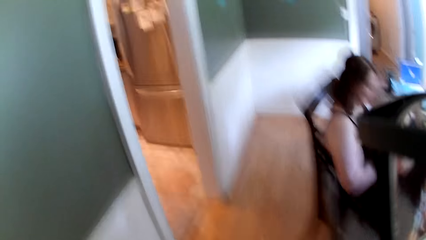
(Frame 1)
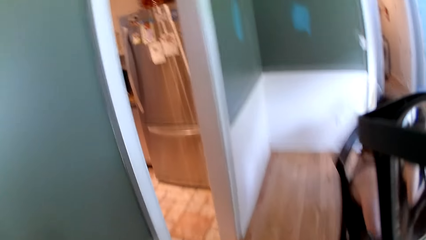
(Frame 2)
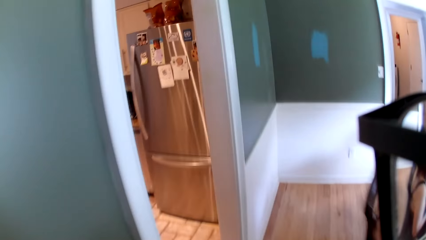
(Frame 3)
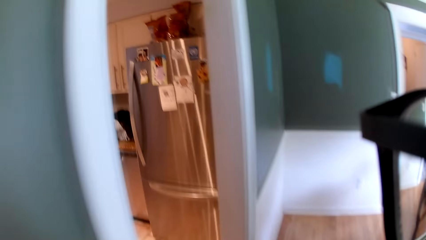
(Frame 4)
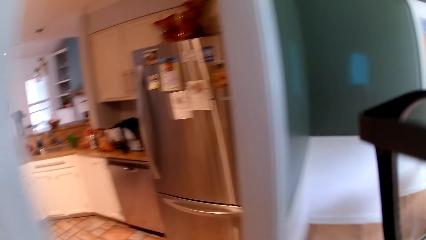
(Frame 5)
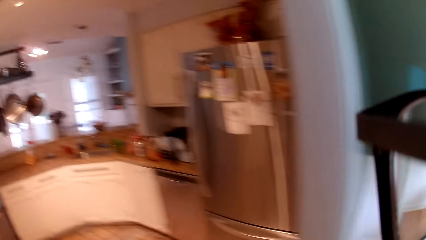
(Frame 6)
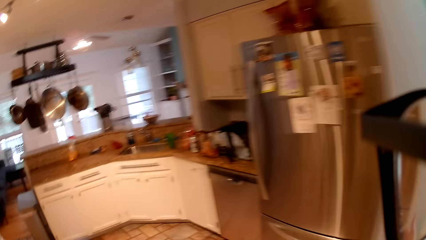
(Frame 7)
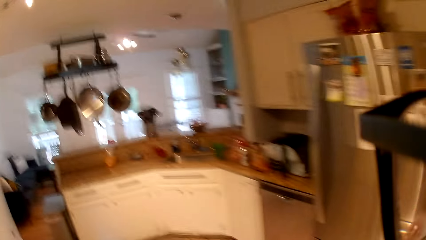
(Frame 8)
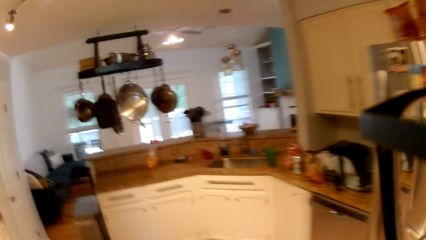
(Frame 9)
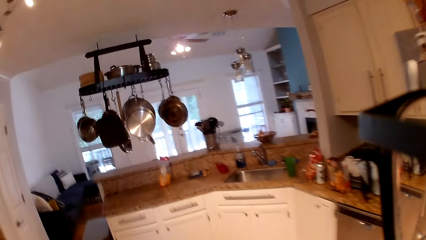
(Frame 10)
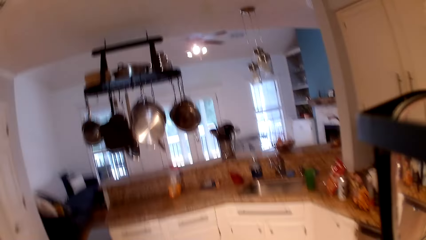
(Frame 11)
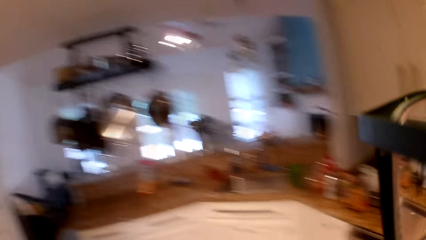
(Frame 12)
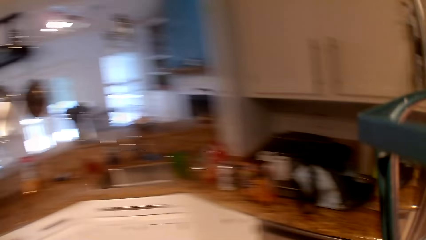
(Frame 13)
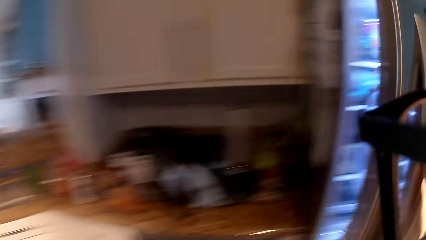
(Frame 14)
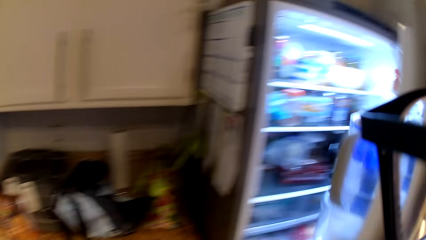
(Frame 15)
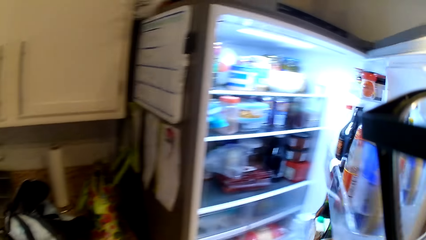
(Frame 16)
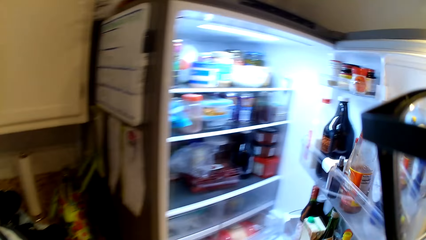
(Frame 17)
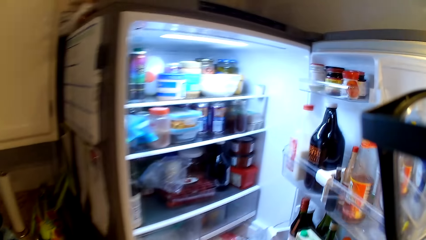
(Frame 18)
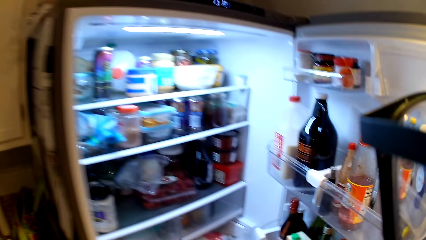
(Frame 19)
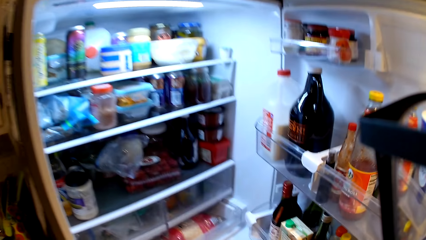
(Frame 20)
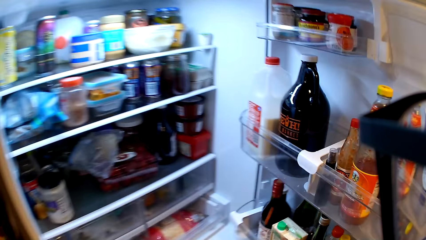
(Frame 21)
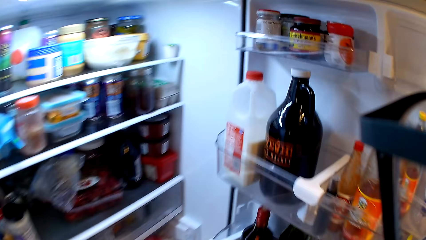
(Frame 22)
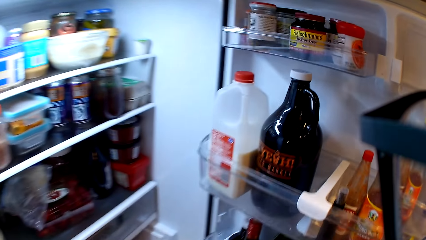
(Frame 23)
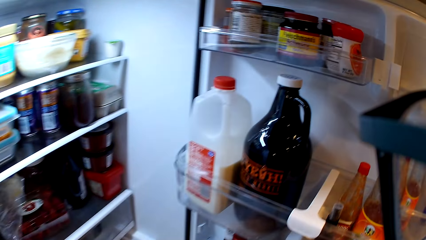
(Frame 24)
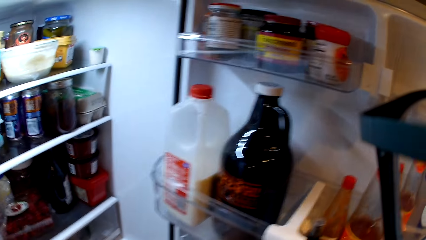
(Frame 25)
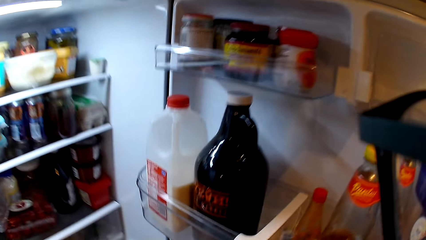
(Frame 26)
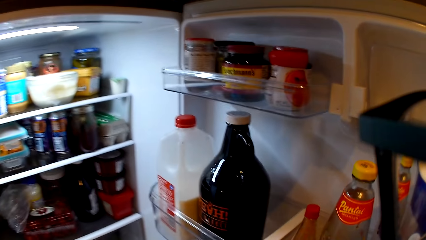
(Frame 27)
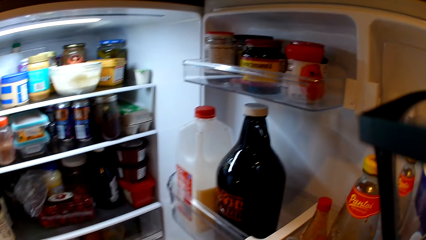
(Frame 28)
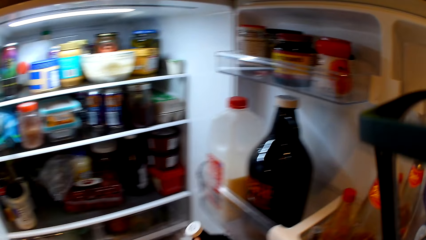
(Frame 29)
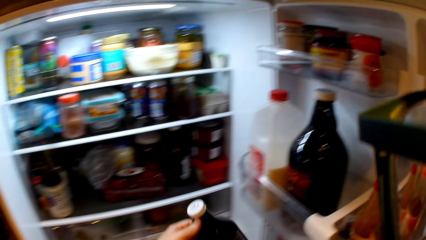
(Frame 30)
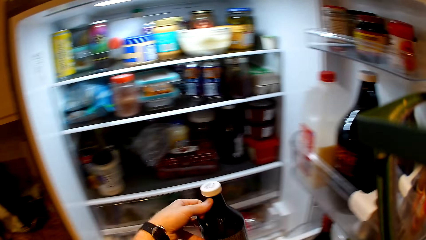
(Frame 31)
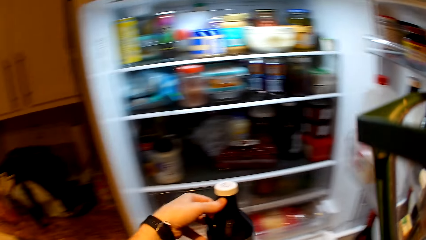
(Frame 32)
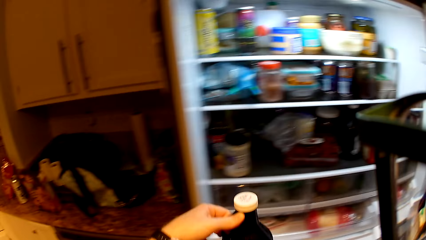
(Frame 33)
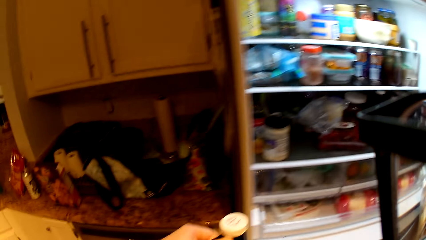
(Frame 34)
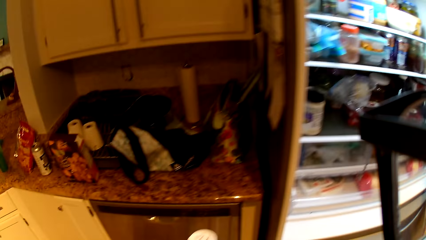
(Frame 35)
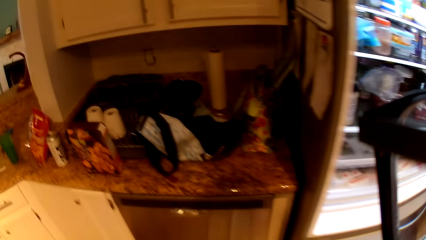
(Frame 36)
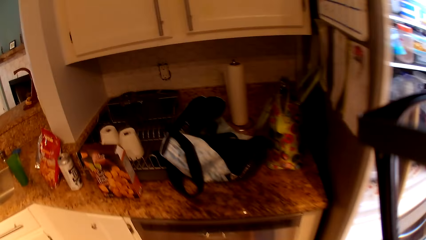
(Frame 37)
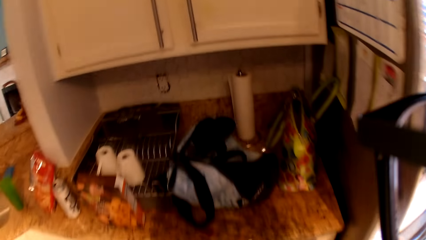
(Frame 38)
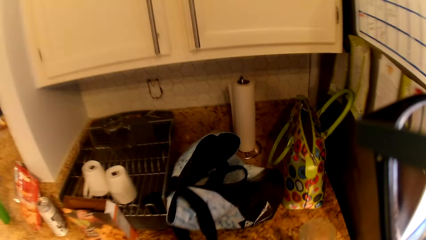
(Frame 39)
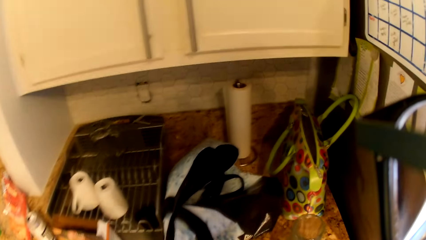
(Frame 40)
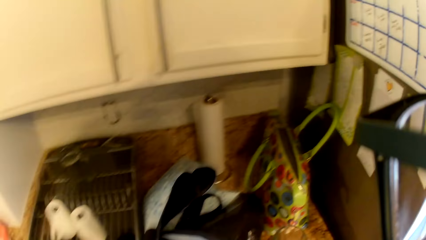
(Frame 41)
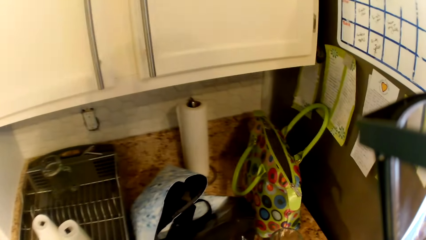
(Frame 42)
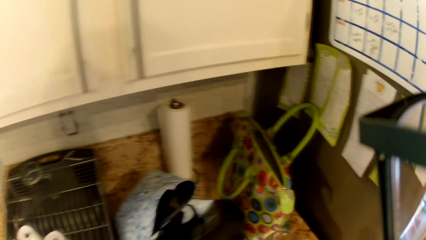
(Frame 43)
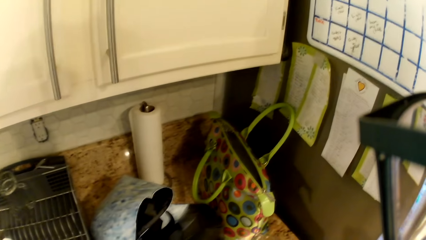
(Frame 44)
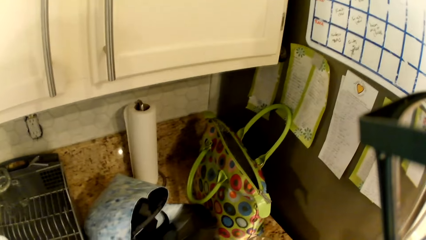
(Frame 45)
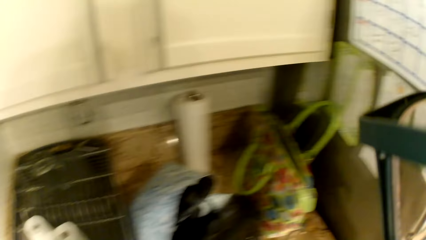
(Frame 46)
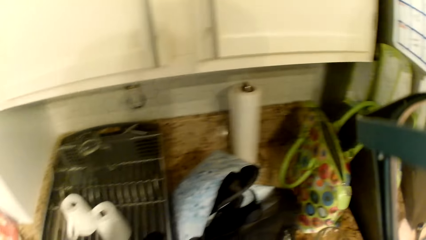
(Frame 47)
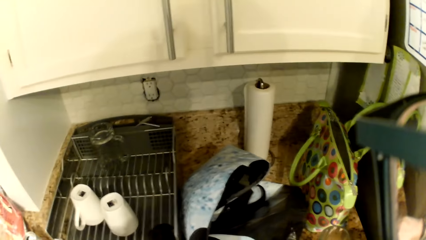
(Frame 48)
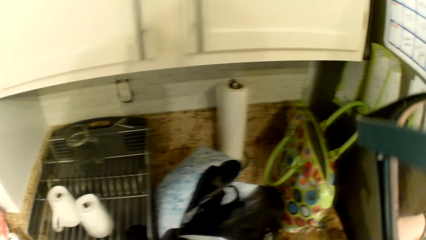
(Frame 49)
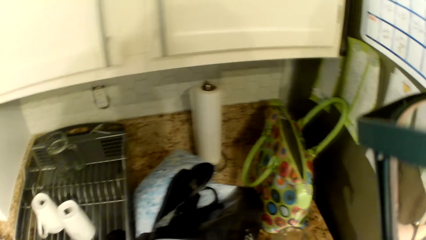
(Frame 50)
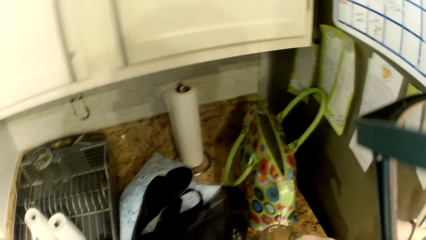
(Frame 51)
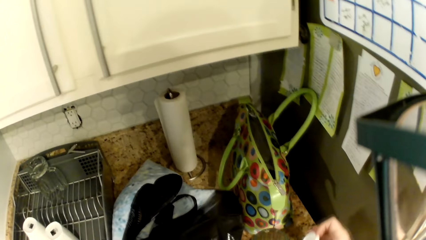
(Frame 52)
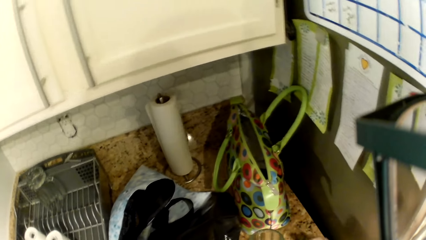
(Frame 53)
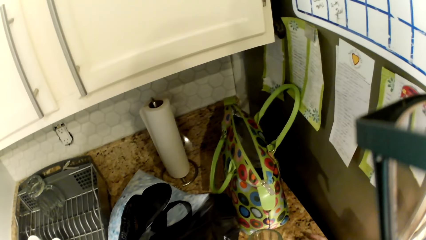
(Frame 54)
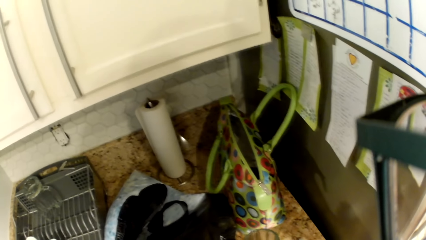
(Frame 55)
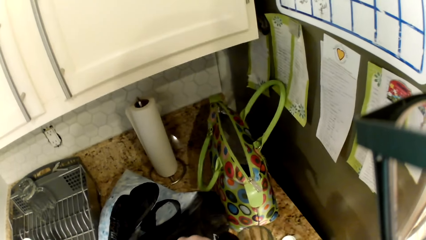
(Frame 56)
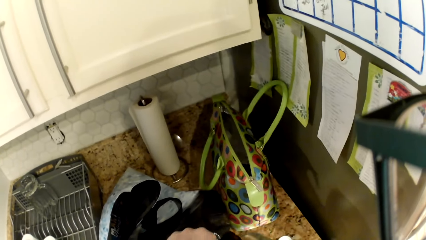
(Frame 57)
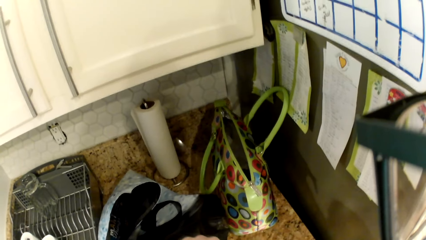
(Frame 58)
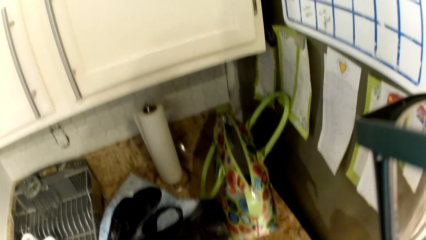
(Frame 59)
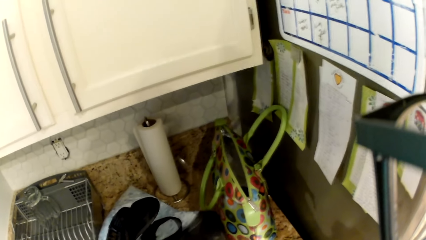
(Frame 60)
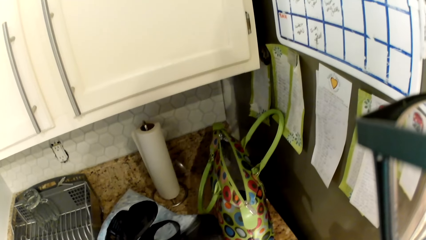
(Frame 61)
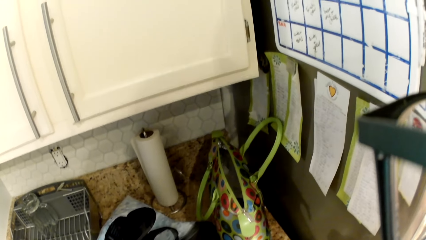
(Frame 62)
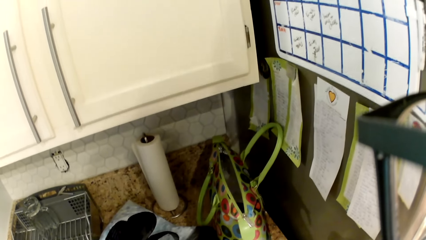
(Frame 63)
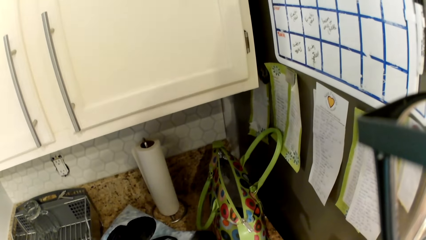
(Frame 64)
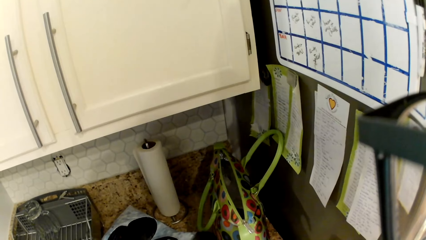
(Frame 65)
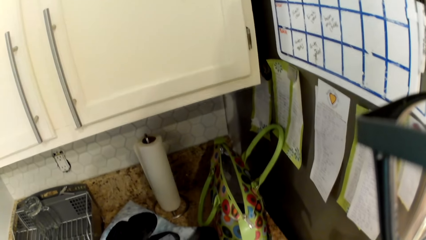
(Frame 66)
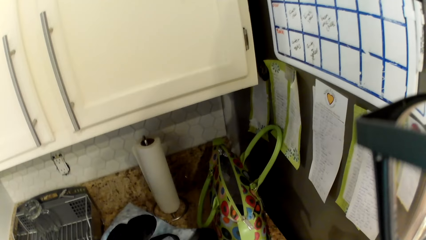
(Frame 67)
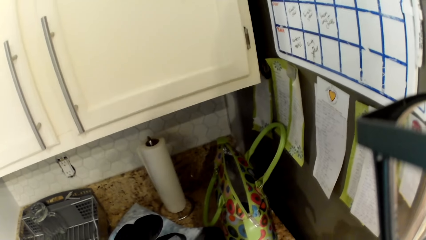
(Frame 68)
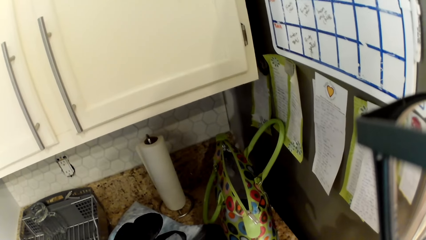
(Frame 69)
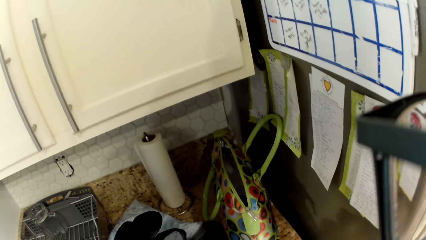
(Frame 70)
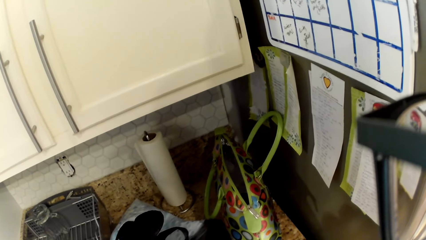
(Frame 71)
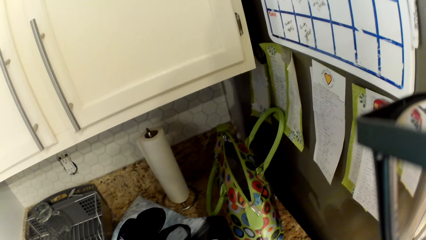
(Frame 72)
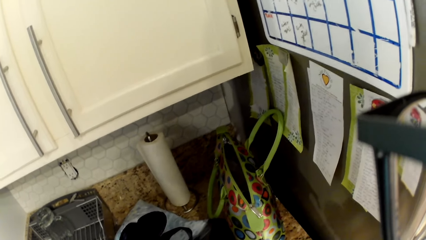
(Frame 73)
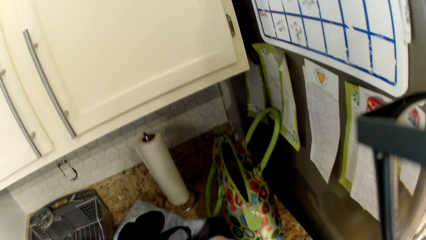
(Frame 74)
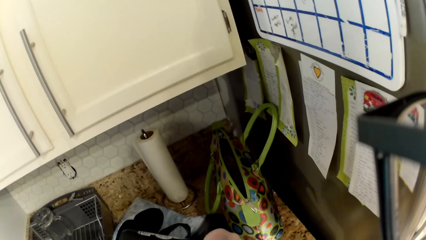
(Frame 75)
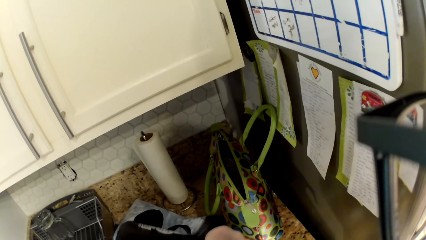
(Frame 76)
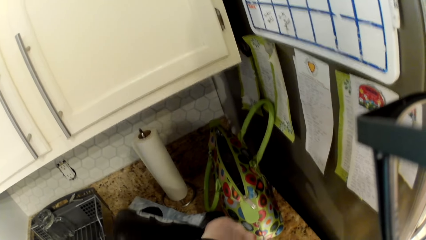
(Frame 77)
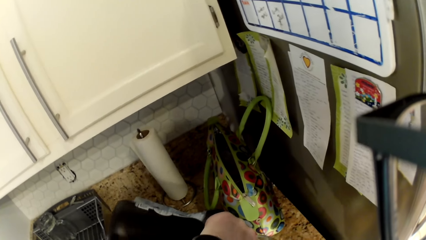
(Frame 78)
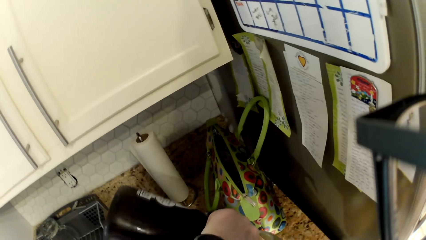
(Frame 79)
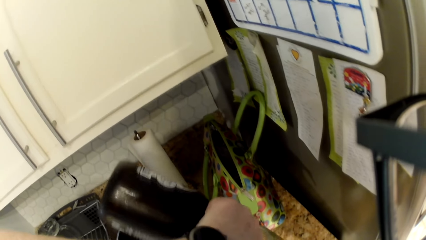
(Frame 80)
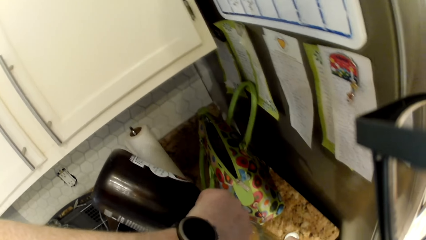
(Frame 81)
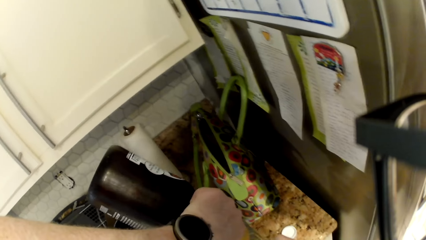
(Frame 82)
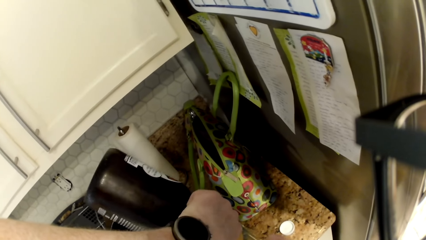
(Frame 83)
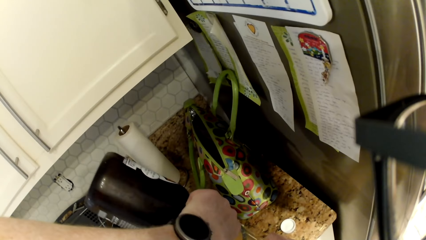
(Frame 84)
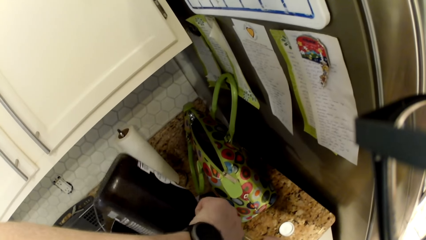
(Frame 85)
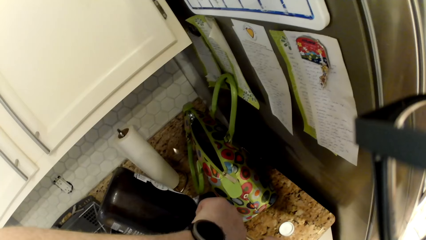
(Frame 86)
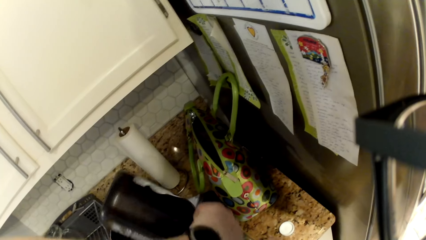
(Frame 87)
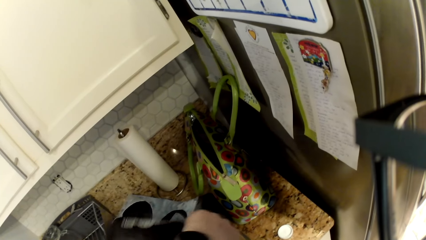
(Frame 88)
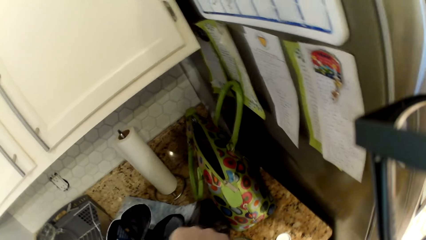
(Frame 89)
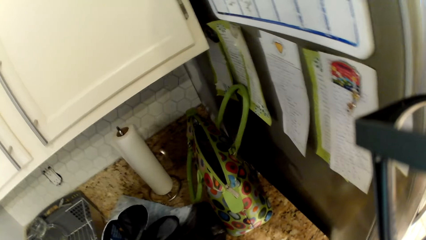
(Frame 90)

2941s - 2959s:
The camera wearer walks into the kitchen. He opens the fridge with his right hand. He takes a bottle from the fridge with his left hand. He drops a cup or glass on the kitchen countertop with his right hand. He closes the door of the fridge with his right hand. He opens the bottle with his right hand. He pours content from the bottle into the cup with both hands.
